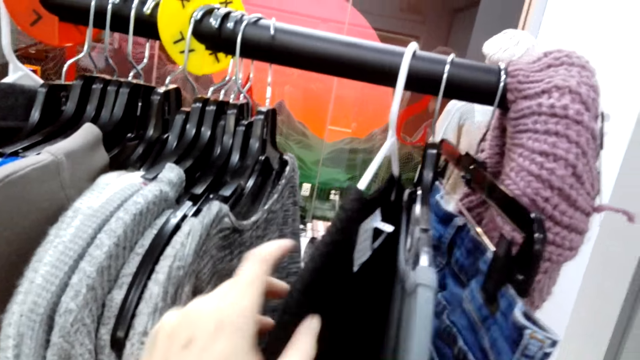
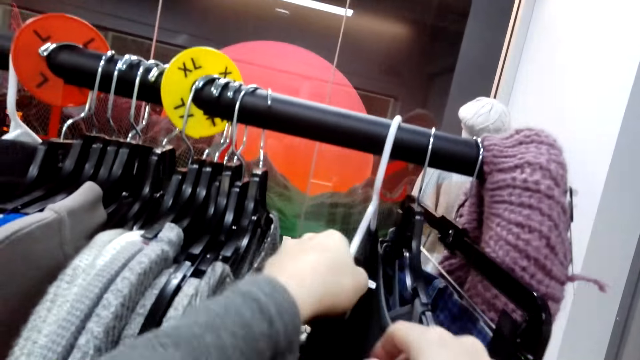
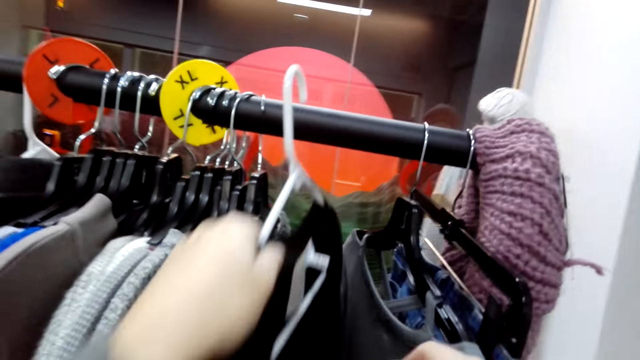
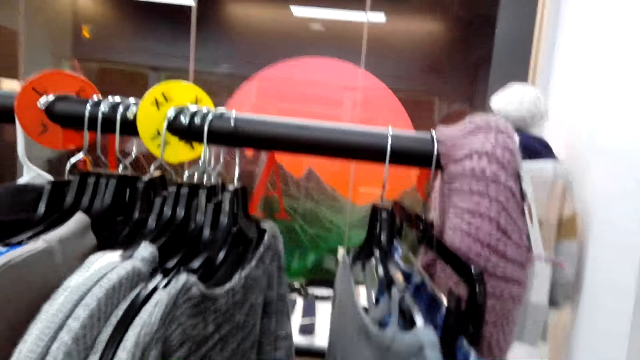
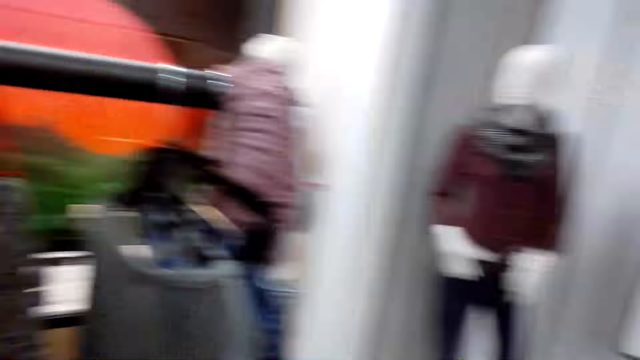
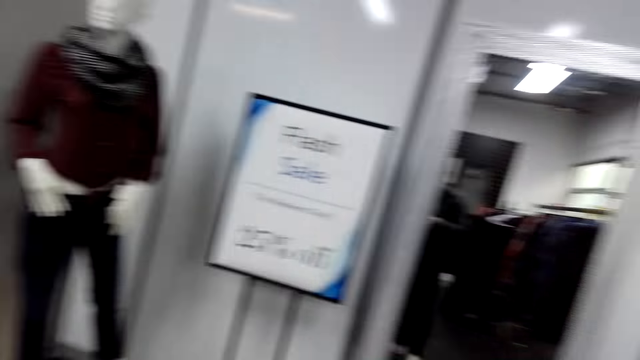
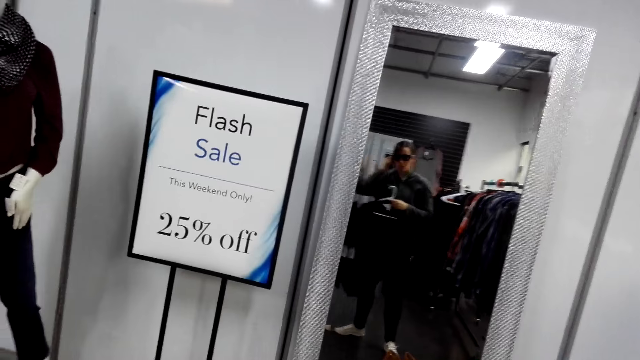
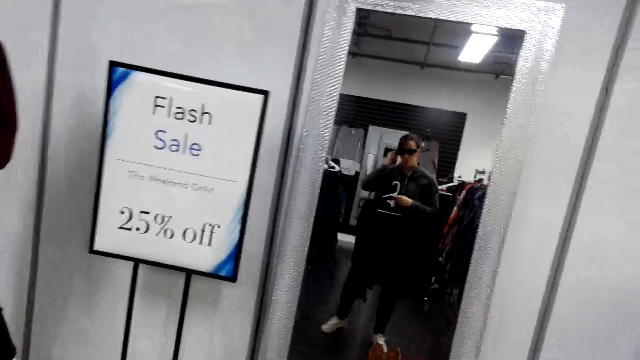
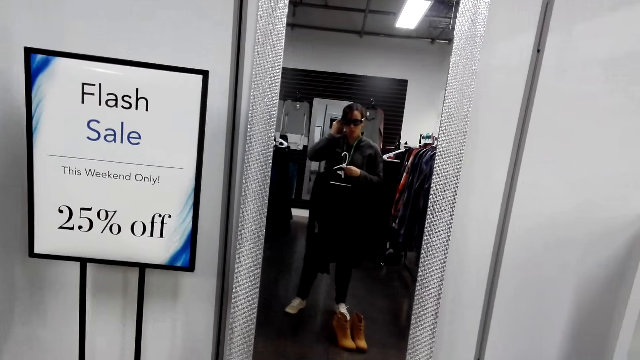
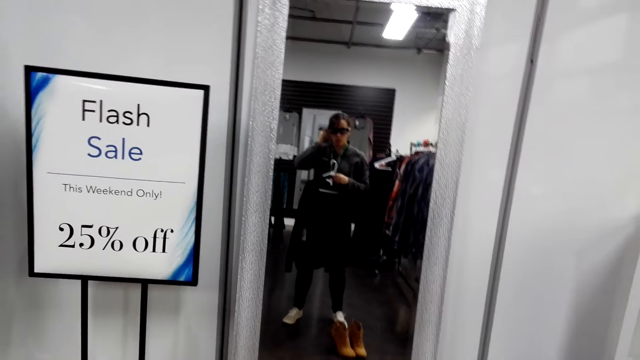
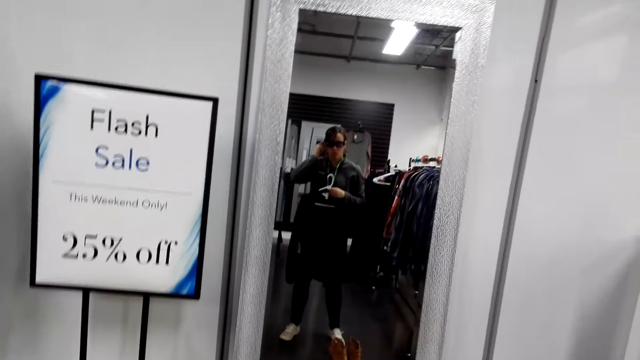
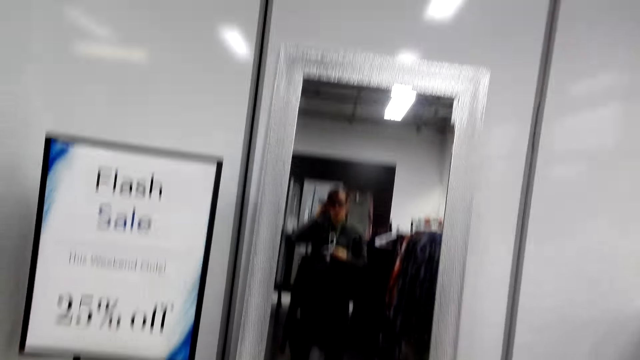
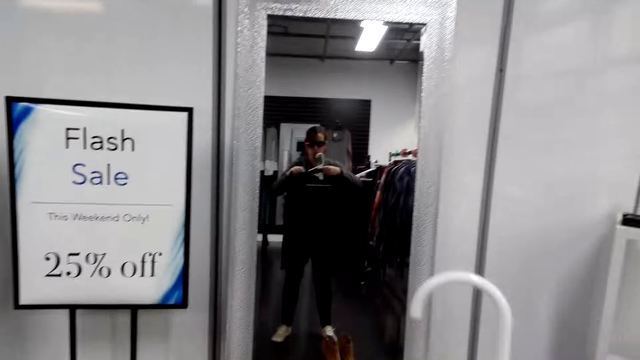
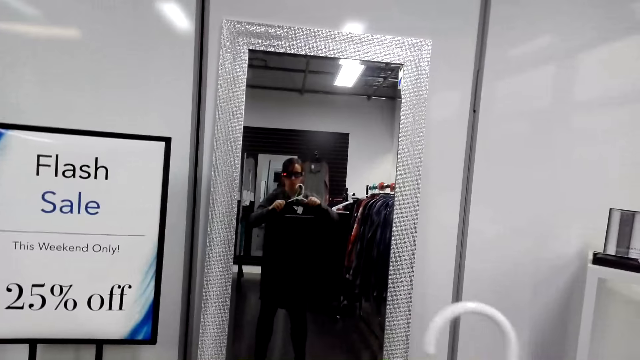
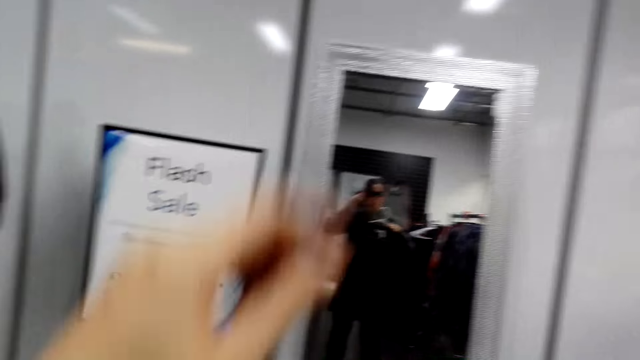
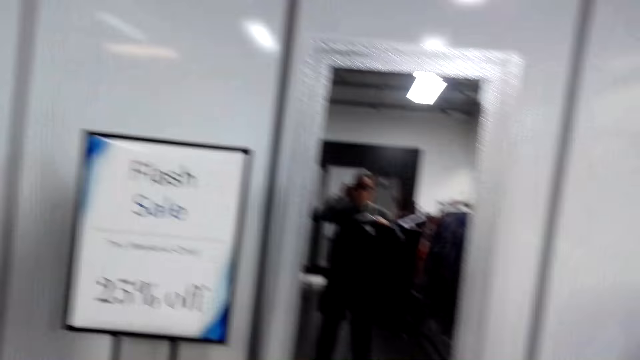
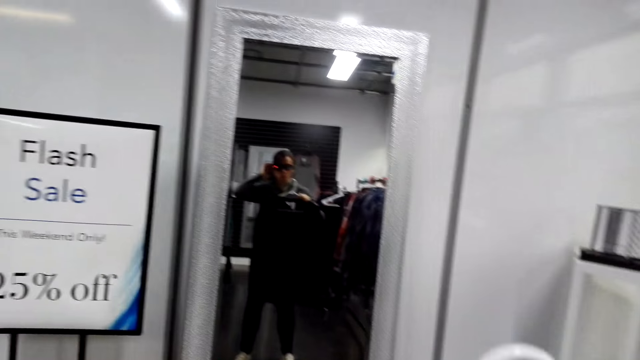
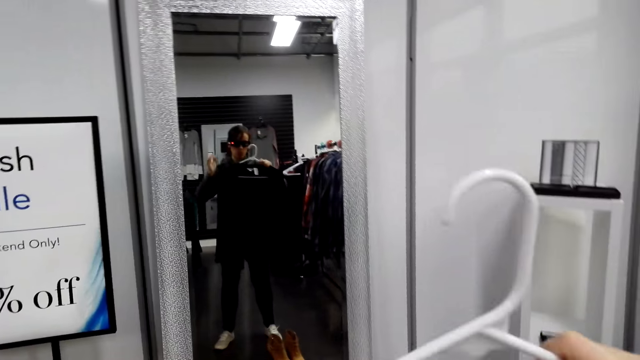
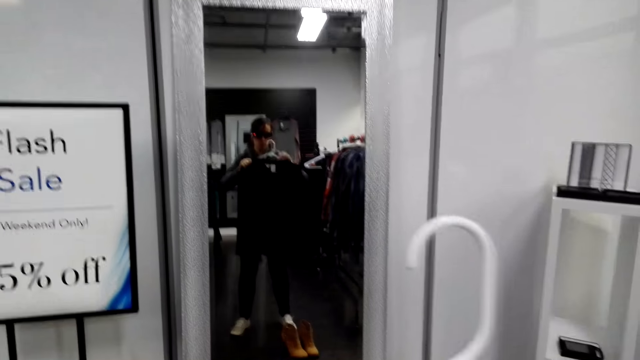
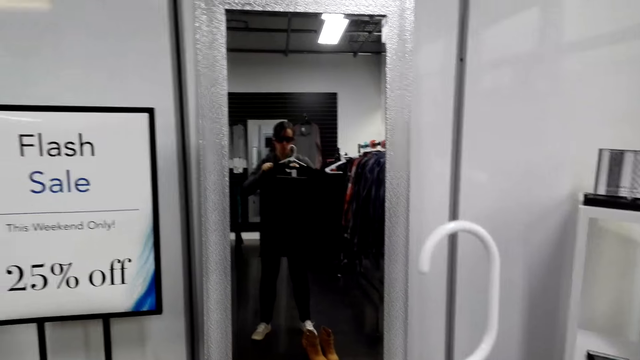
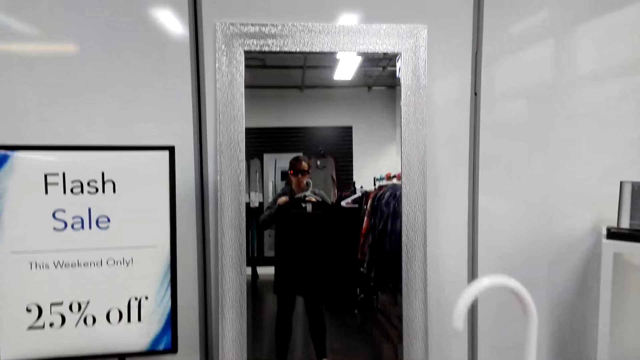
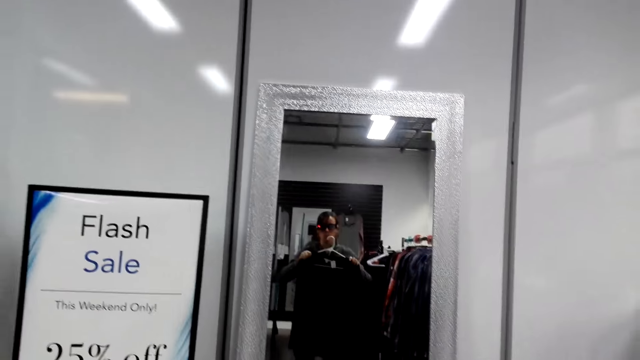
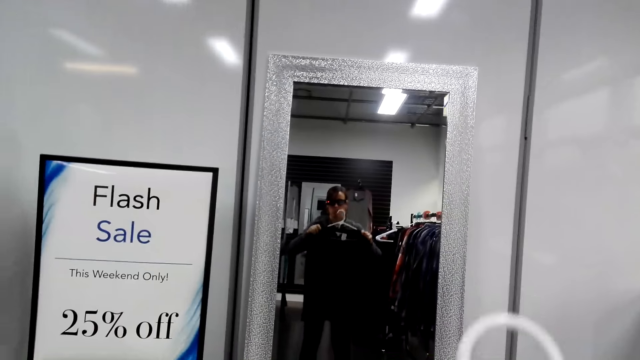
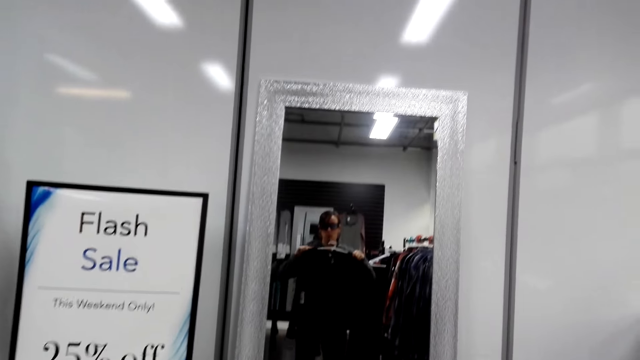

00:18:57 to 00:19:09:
The camera wearer unhooks another sweater.

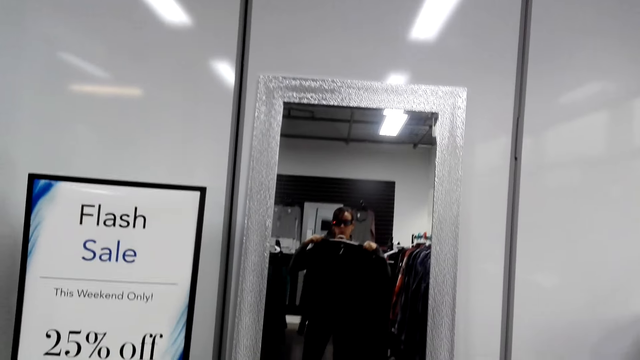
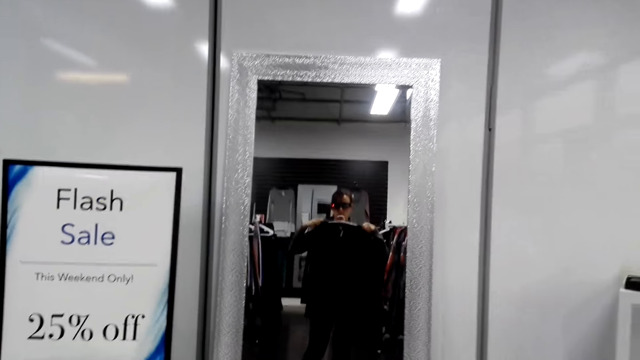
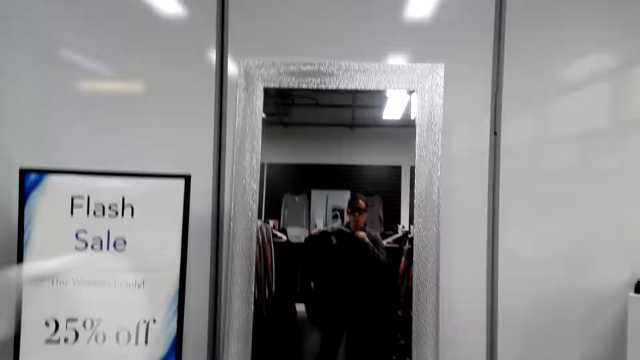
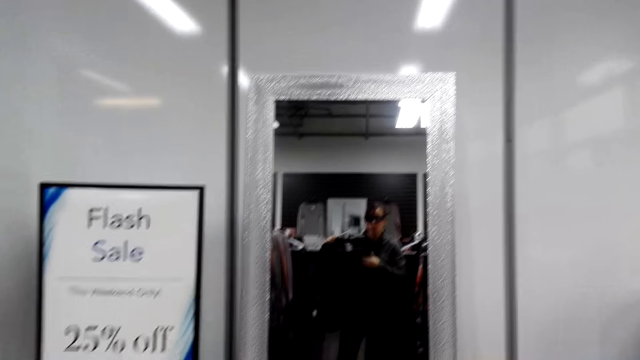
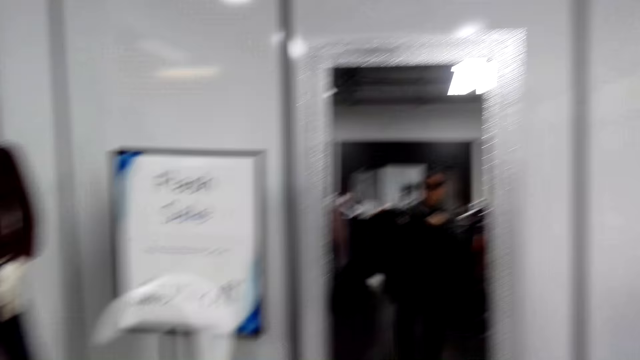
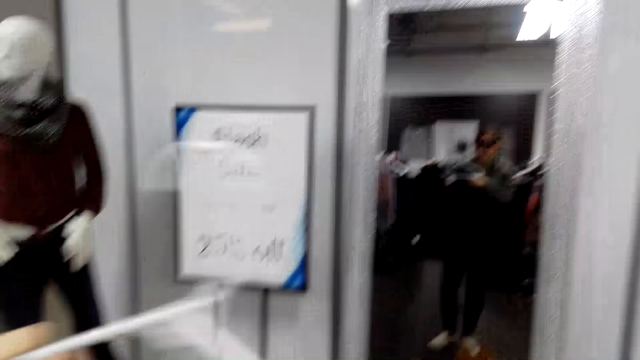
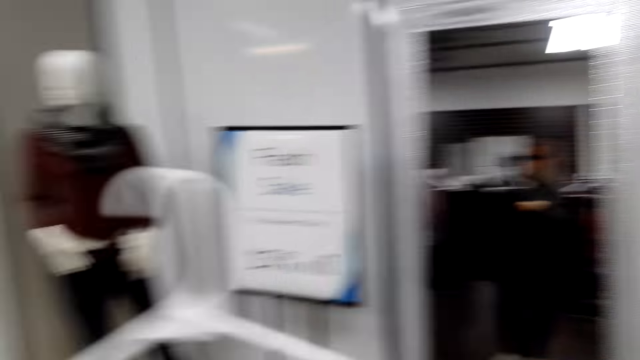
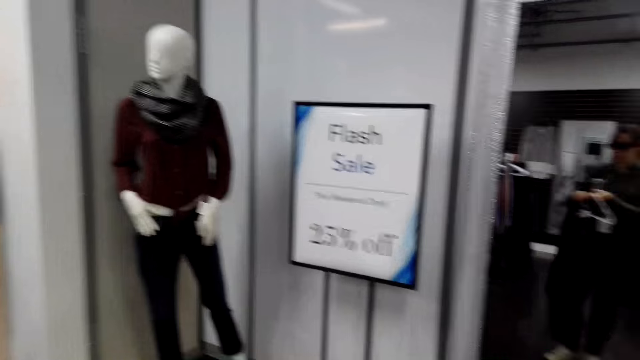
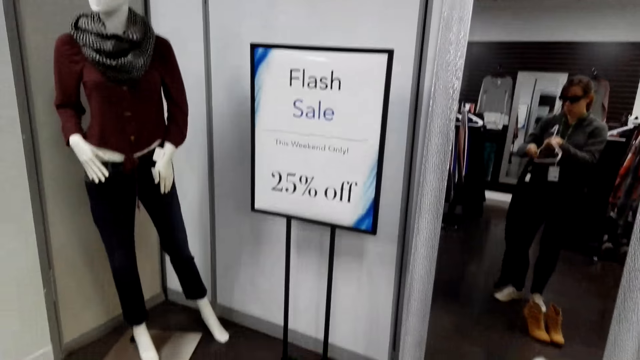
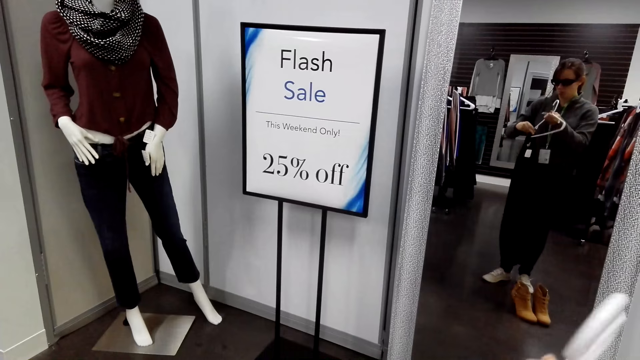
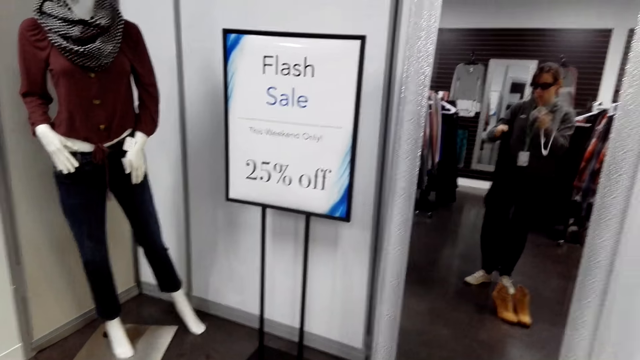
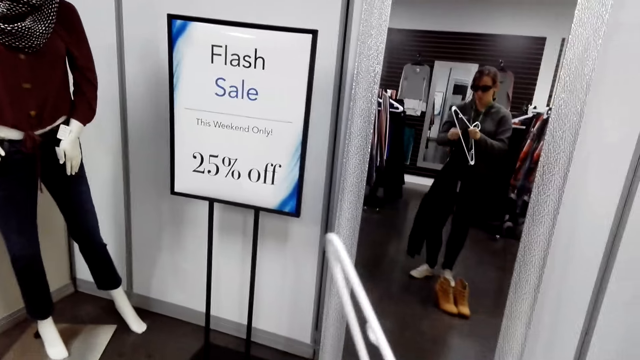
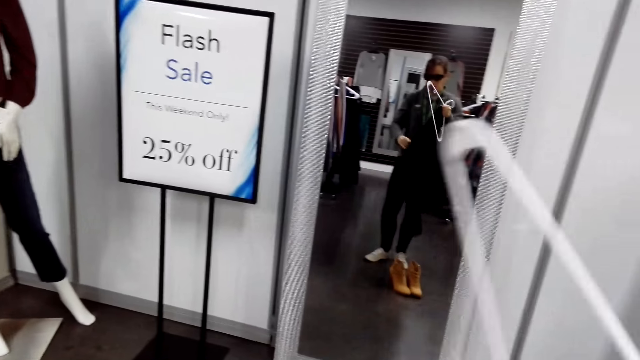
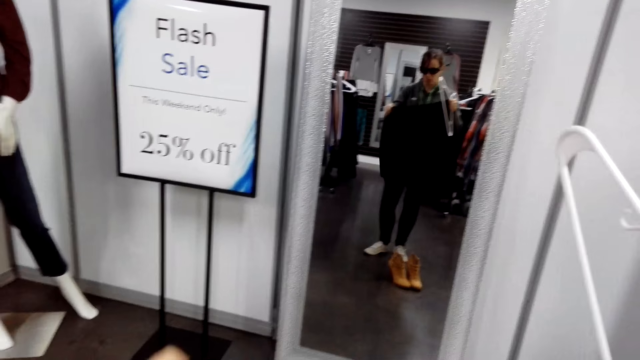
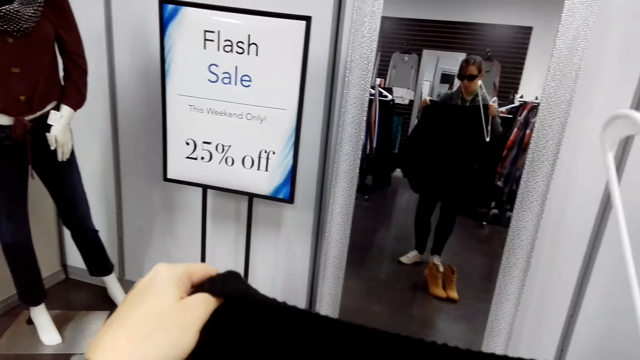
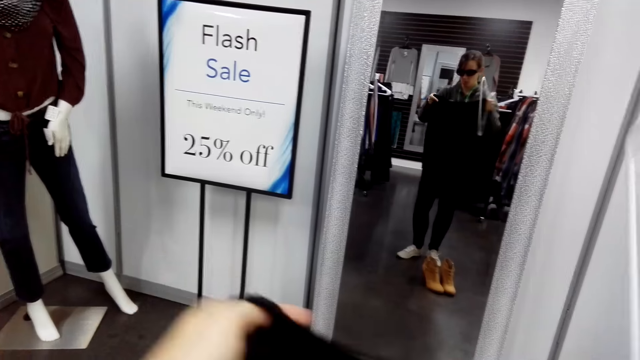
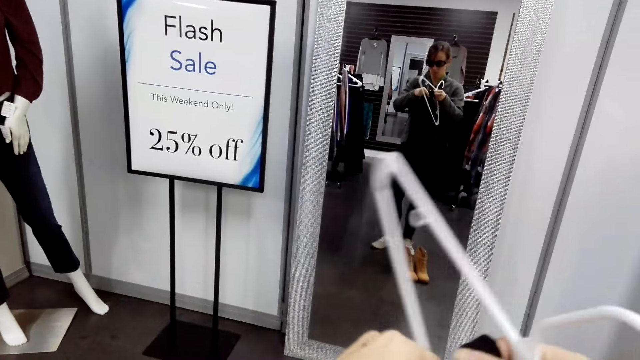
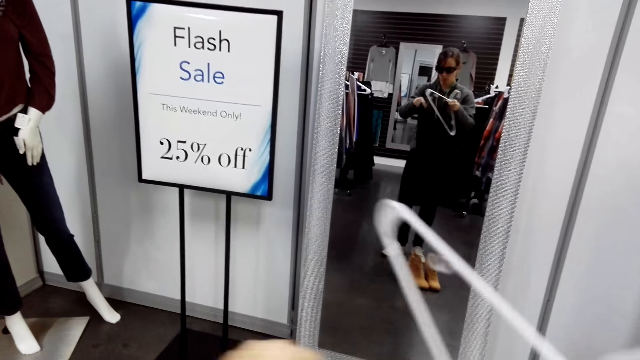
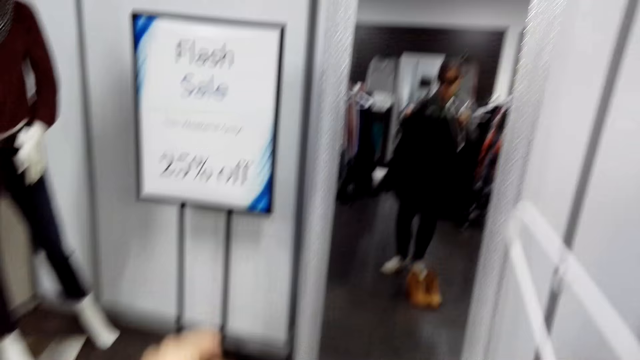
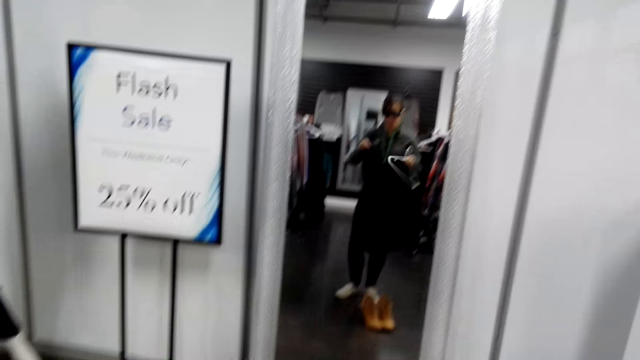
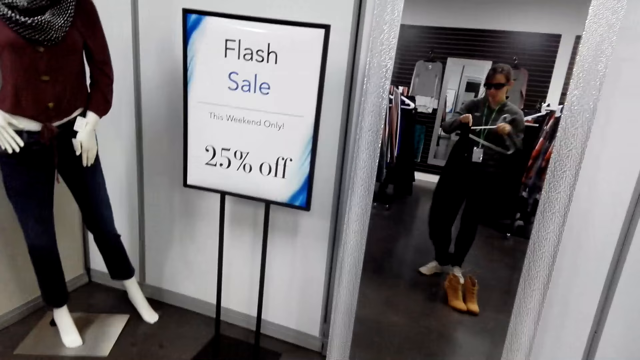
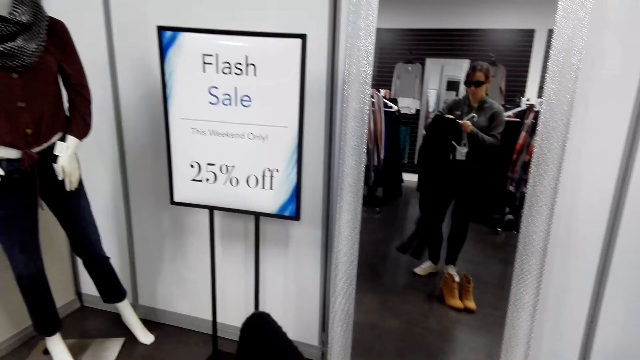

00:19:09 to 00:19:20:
The camera wearer removes a sweater from the hanger.
